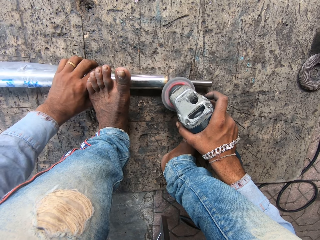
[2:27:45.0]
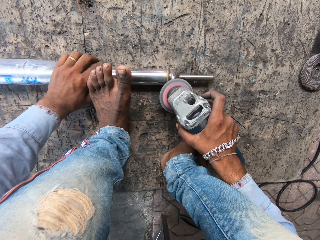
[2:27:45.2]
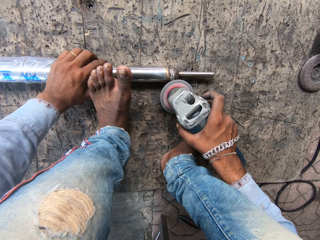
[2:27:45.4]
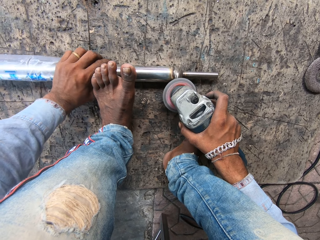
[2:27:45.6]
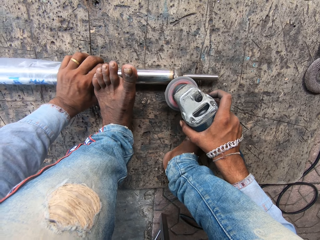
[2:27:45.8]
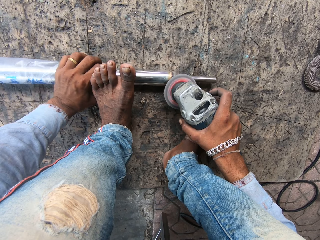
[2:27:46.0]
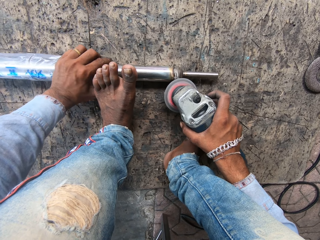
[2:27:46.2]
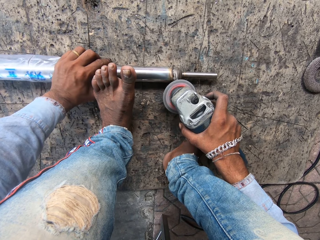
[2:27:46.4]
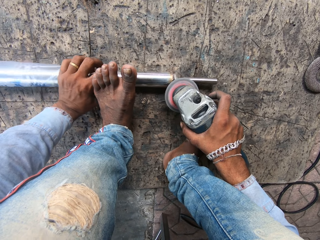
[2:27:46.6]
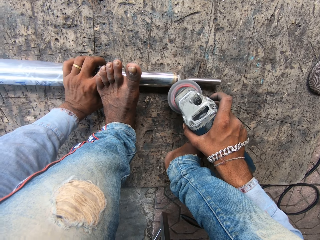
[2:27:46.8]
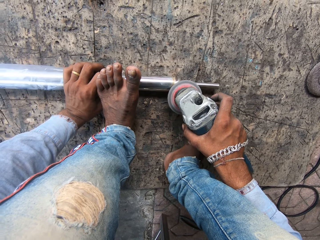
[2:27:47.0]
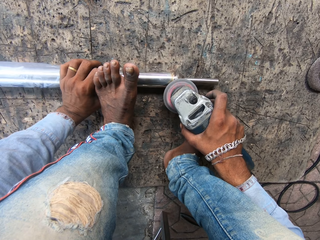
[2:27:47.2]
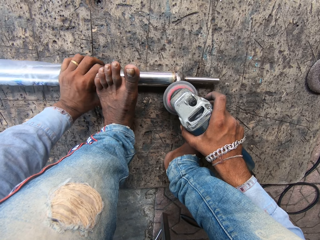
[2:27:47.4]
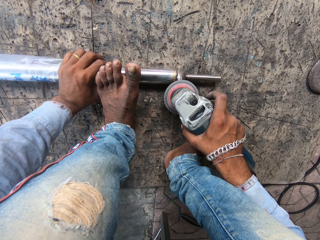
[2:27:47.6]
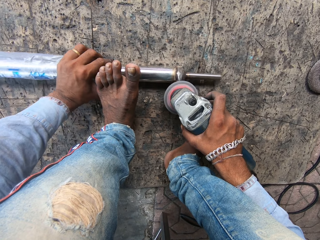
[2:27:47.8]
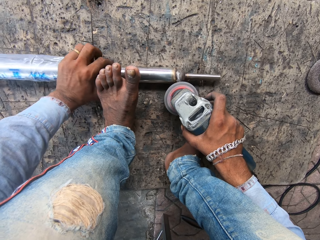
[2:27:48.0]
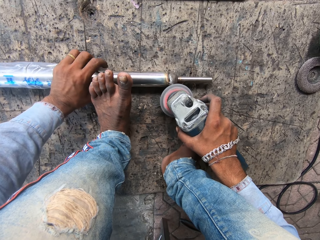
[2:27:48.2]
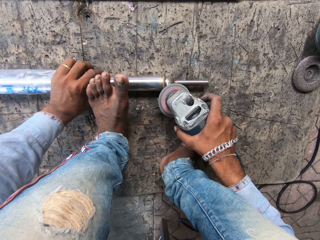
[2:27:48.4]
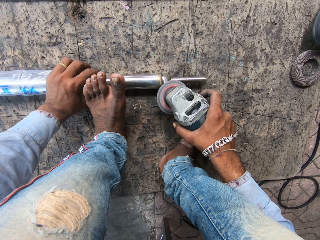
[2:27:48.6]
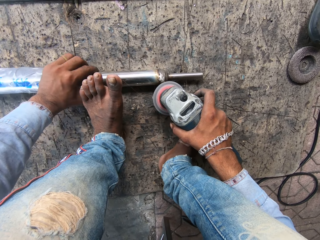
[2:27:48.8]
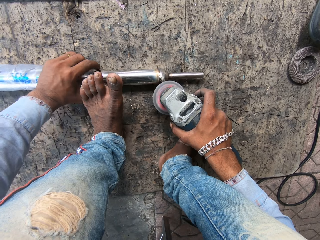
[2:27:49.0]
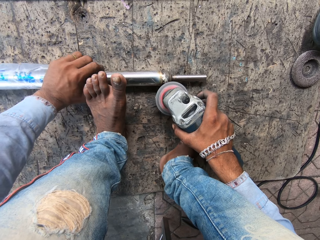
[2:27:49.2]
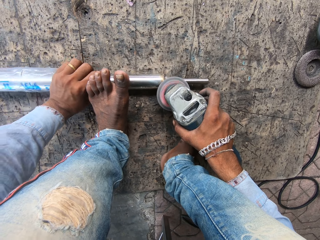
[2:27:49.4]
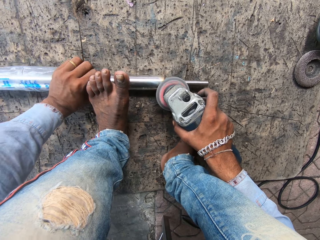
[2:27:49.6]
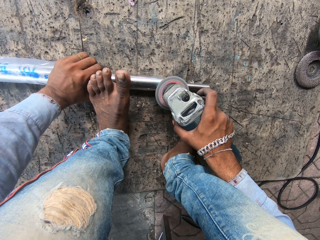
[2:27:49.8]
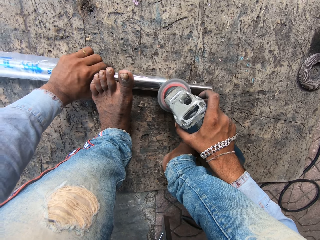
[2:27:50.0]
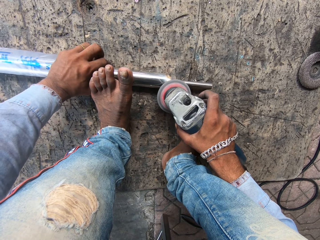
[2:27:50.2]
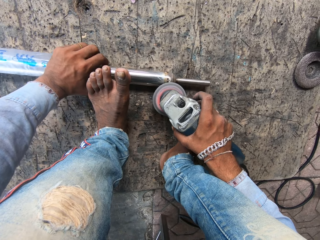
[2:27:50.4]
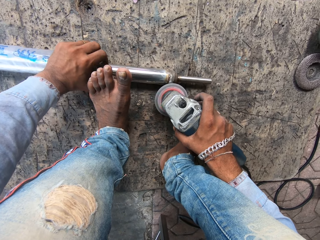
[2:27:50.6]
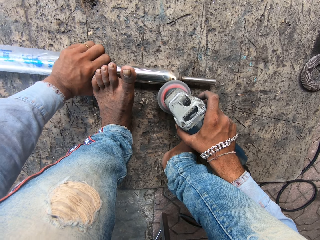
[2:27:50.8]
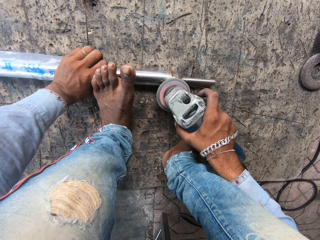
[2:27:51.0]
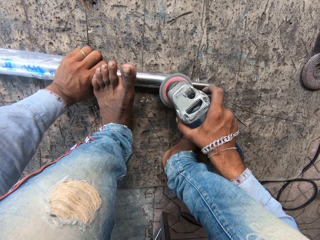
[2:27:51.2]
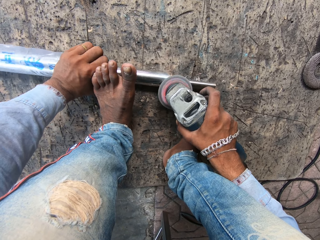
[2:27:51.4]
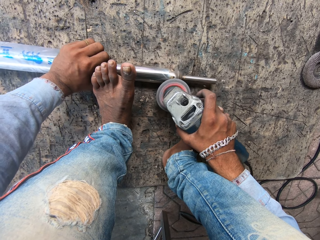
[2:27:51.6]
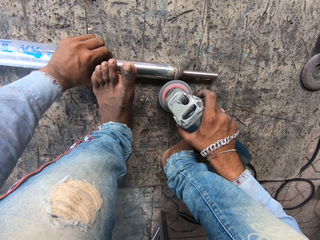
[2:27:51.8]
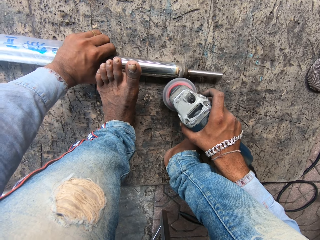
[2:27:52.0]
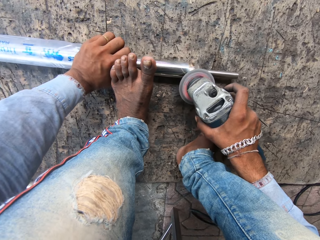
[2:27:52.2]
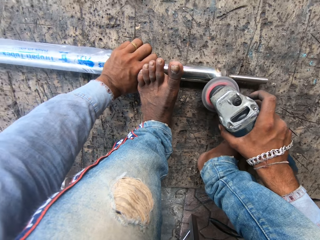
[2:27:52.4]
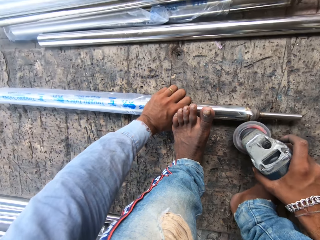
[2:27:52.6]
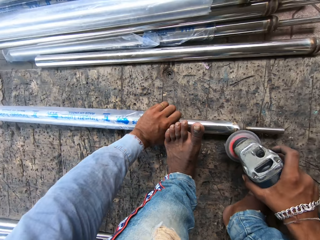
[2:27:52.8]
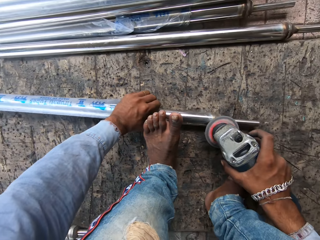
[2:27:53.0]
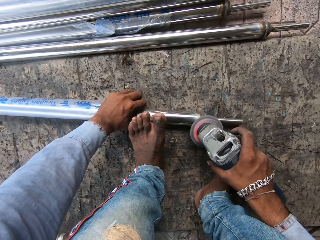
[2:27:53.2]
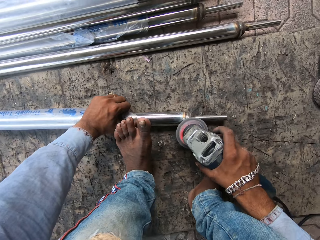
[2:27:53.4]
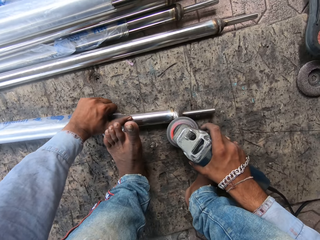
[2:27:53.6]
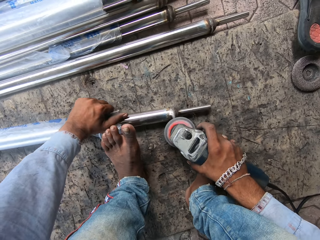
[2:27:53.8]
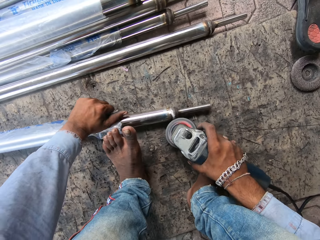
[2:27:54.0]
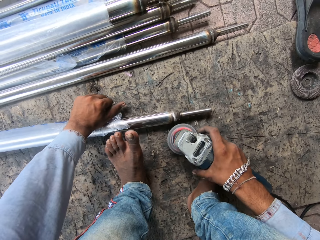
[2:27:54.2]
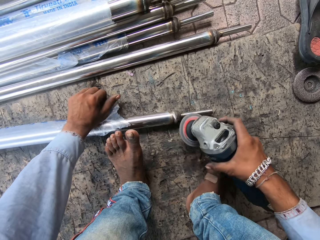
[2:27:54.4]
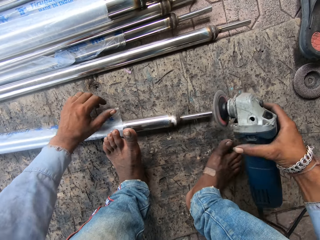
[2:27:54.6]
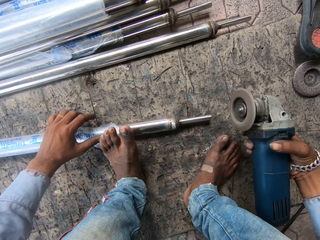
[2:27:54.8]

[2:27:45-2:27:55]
The camera wearer moves a hand.

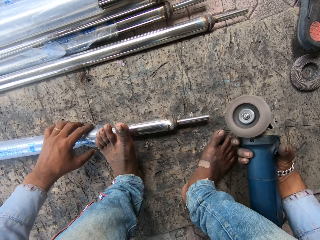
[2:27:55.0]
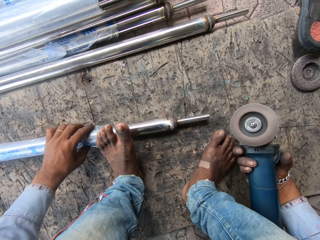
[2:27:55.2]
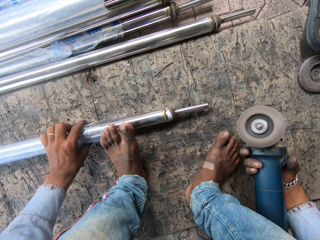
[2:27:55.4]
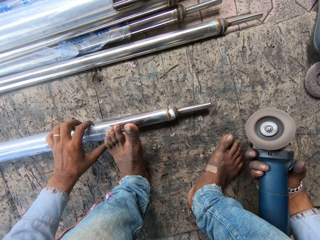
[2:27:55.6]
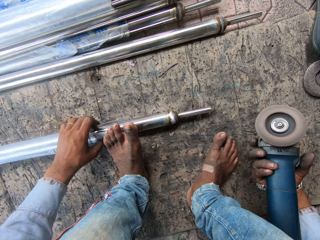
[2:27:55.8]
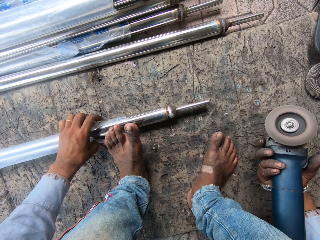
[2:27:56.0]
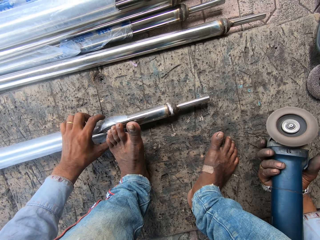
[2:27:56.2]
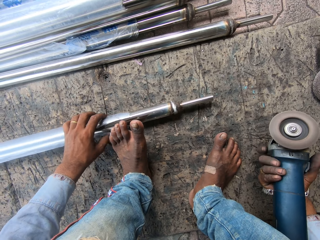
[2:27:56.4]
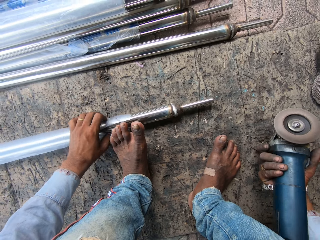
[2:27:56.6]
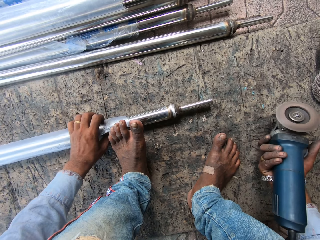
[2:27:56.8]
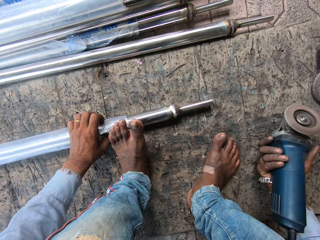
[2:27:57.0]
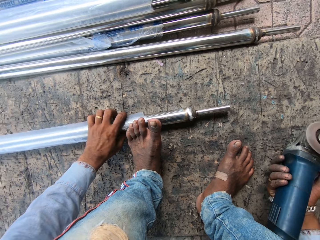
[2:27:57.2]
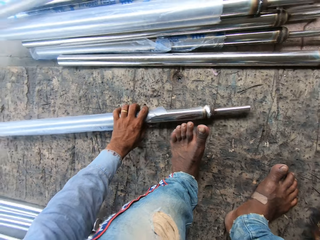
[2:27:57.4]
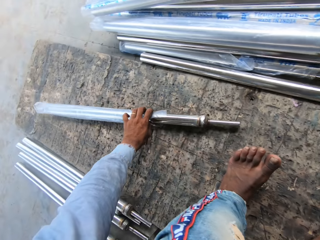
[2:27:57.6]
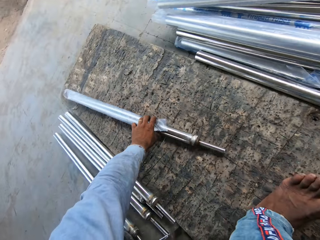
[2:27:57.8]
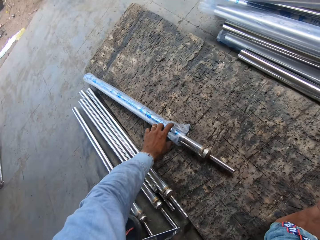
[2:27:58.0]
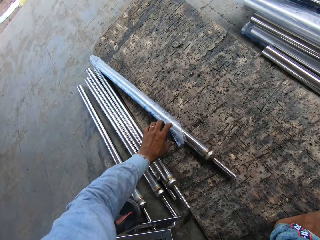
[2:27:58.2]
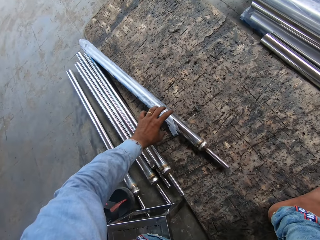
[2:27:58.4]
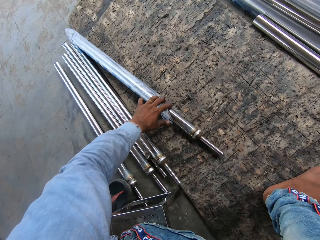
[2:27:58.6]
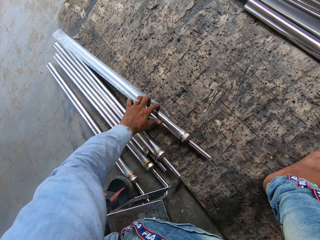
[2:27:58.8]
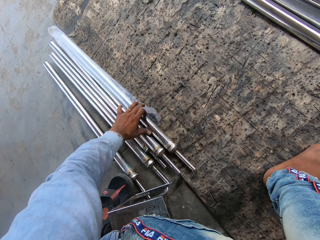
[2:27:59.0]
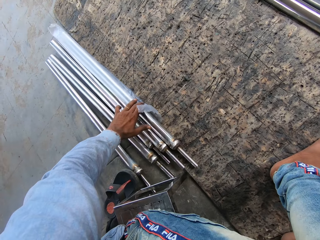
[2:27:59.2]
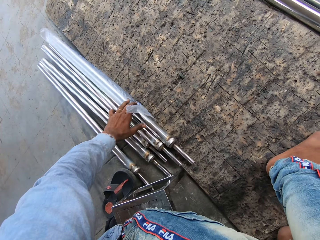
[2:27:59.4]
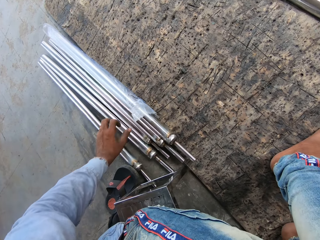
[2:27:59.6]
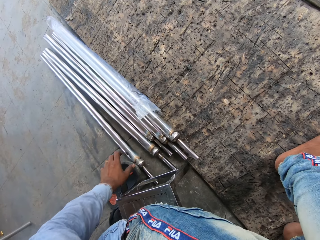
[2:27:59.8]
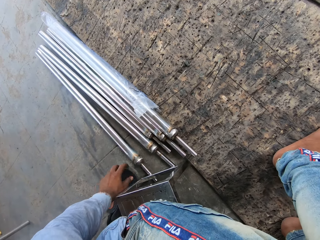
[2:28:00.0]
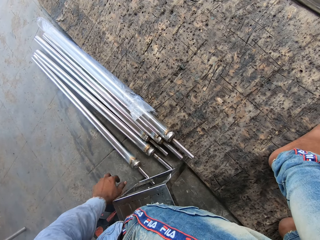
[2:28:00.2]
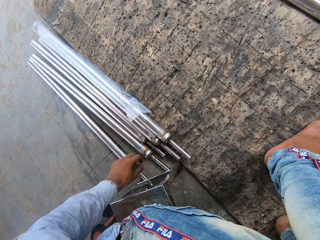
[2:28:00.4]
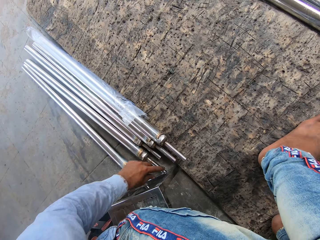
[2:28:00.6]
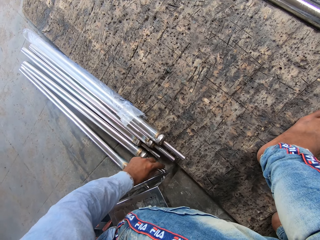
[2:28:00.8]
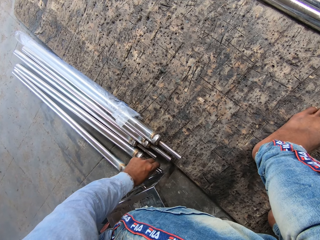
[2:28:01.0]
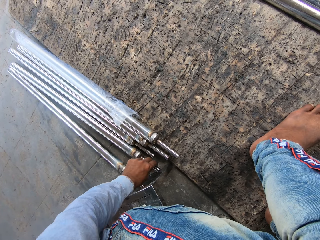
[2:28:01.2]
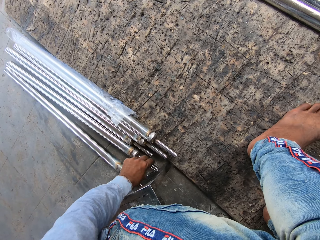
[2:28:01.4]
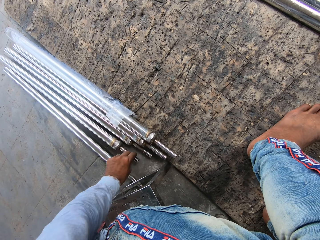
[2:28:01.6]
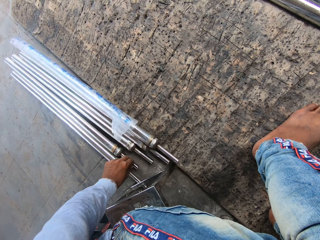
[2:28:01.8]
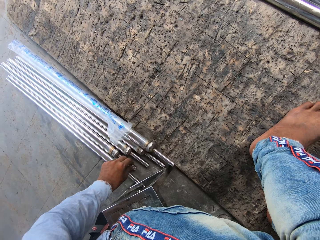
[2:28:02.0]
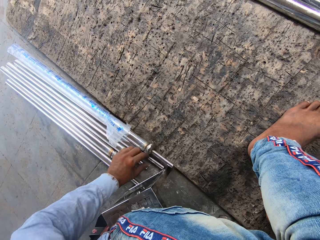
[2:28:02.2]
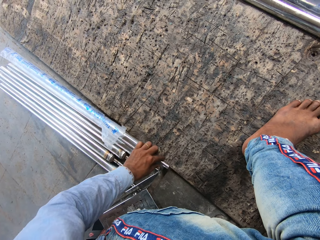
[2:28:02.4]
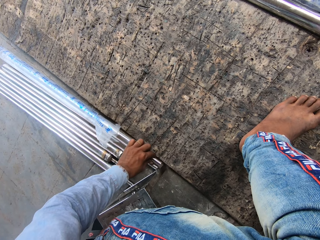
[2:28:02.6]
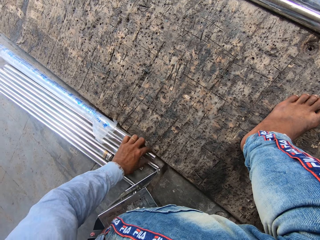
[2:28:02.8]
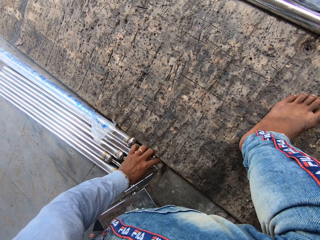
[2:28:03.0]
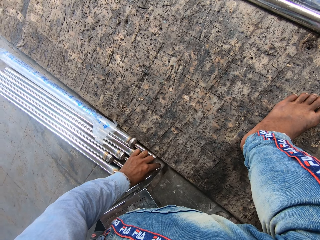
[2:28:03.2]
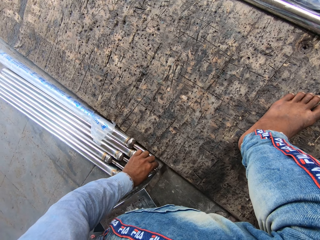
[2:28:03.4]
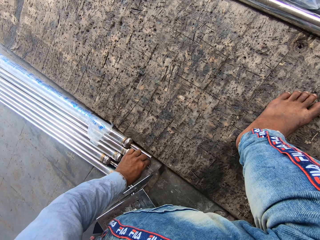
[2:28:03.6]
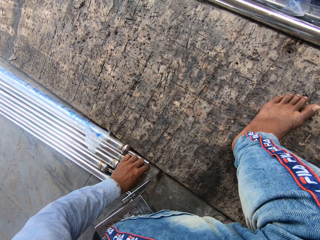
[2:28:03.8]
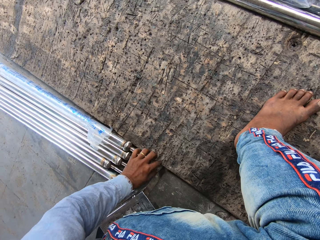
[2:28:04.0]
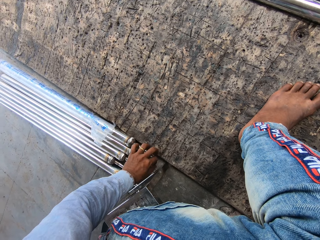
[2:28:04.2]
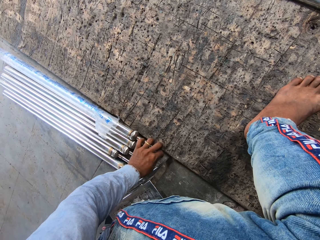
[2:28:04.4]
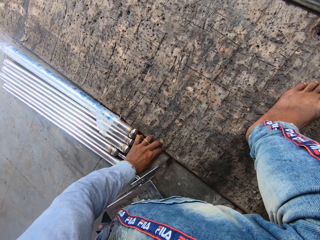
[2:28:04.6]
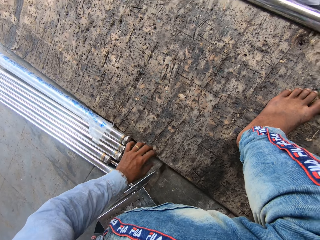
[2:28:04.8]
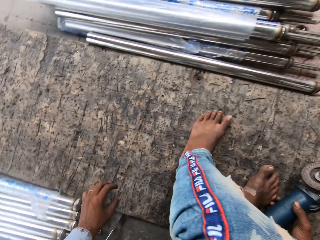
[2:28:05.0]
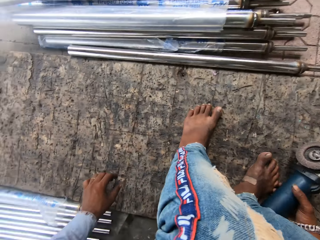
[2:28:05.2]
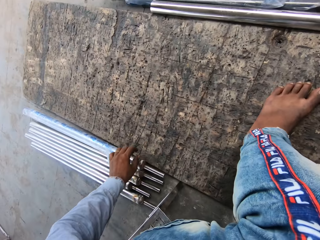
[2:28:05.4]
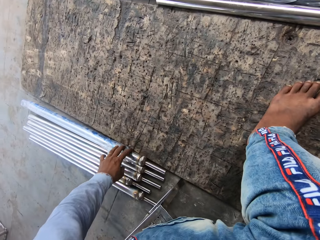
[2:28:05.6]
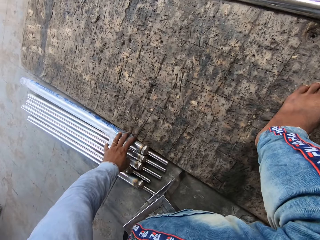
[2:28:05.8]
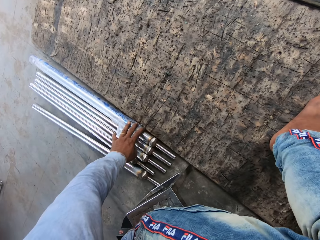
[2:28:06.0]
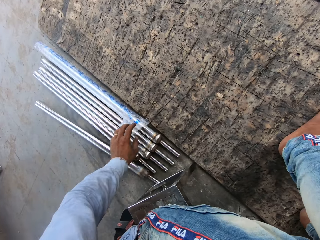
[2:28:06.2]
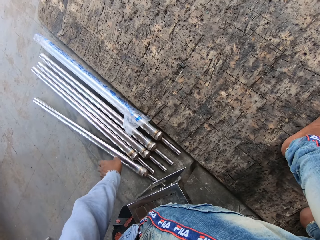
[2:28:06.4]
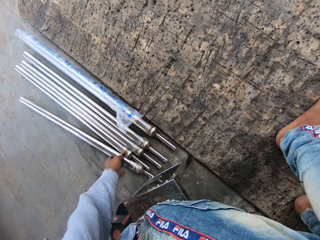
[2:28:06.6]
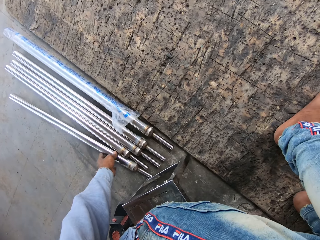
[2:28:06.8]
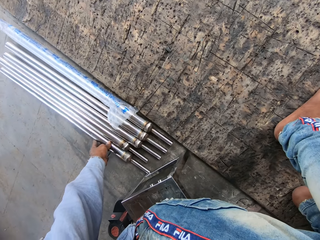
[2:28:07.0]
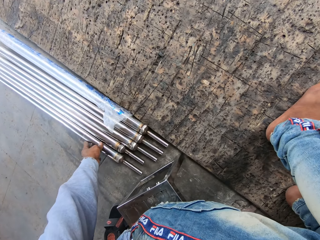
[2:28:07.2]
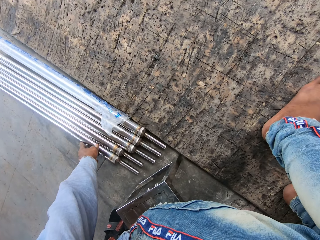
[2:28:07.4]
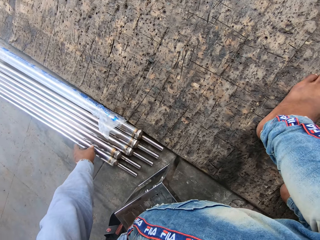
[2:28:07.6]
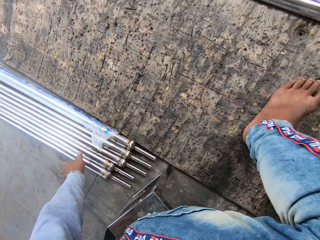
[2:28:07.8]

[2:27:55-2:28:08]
The camera wearer lifts a welding machine. They turn the metal. They move the metal. They put the metal aside. They arrange the metals. They arrange the metals again.
